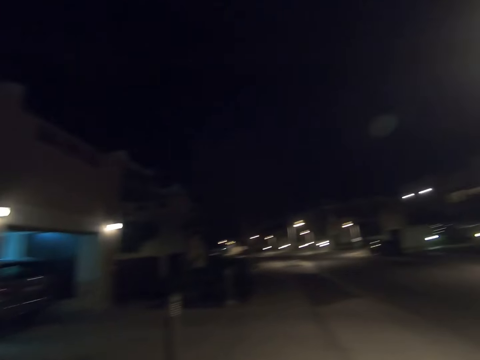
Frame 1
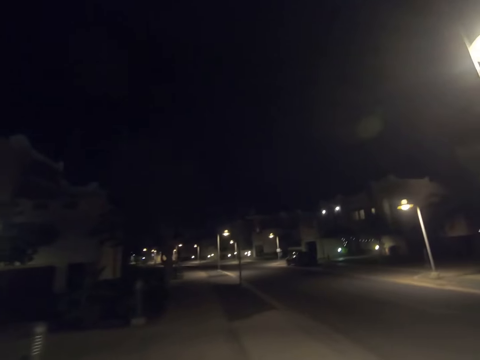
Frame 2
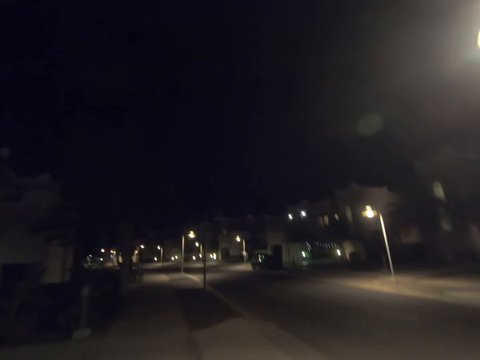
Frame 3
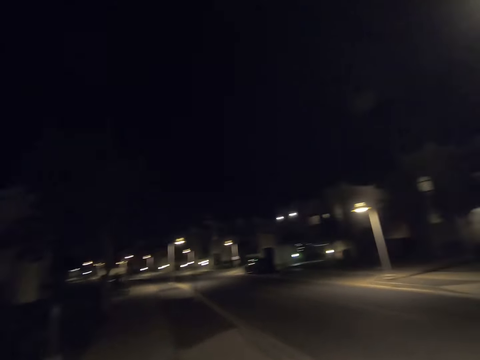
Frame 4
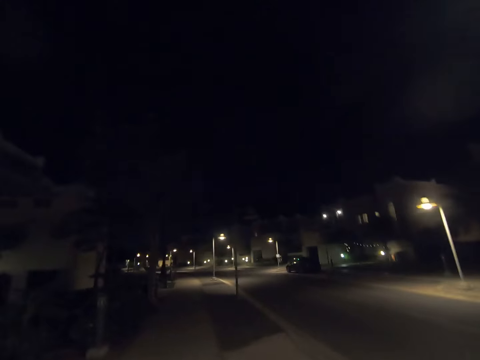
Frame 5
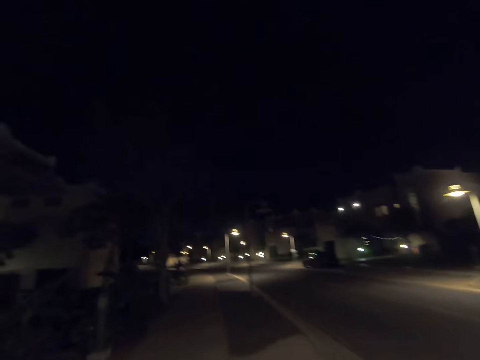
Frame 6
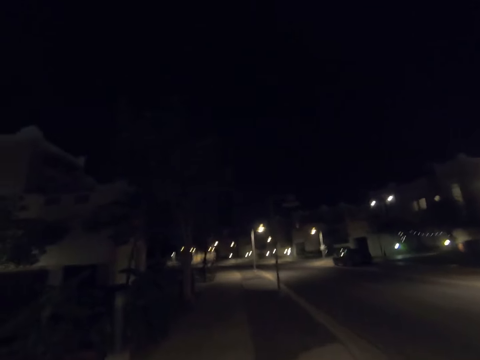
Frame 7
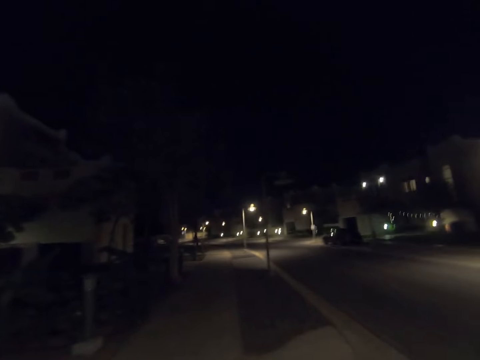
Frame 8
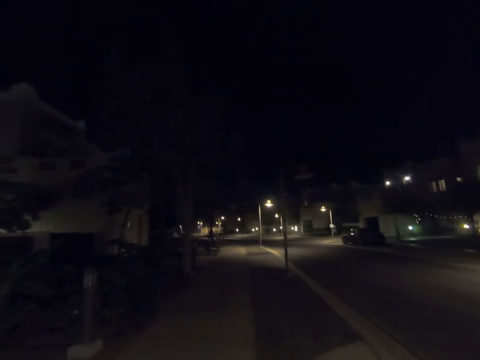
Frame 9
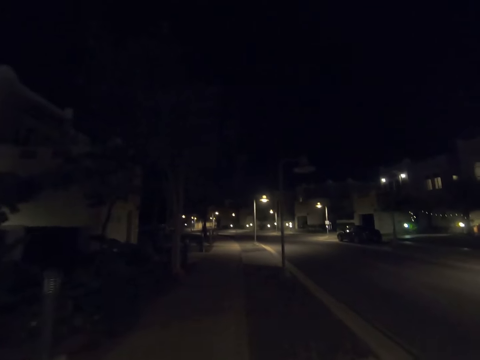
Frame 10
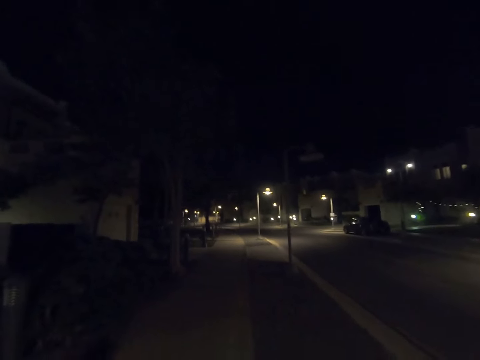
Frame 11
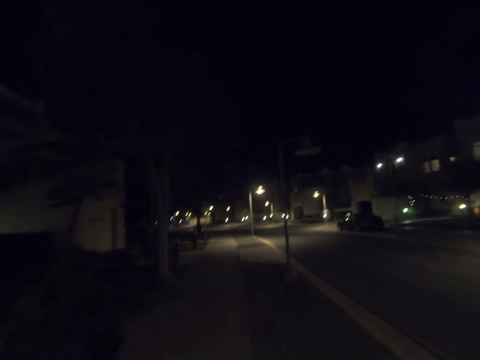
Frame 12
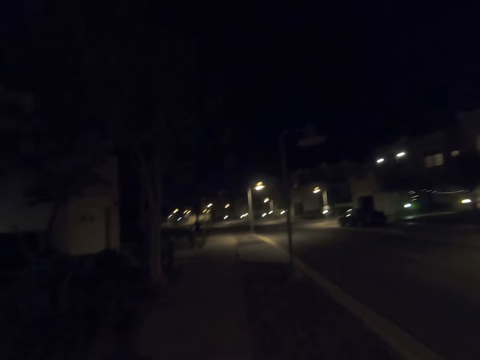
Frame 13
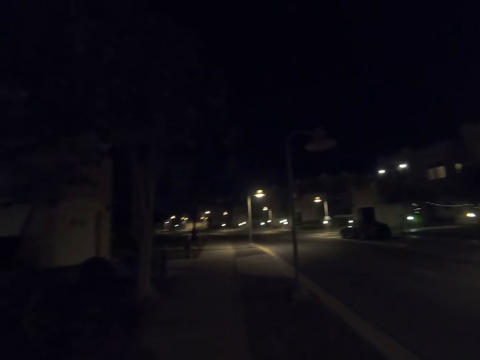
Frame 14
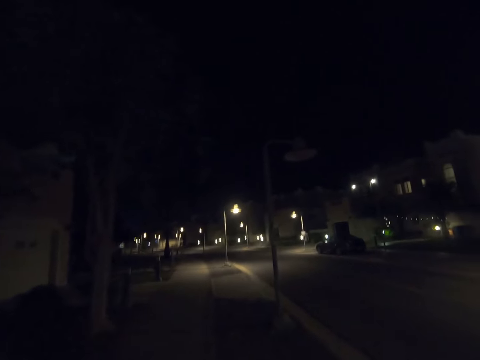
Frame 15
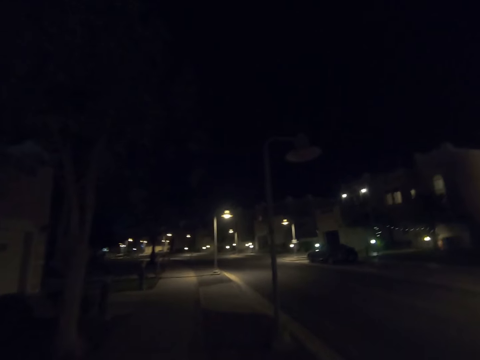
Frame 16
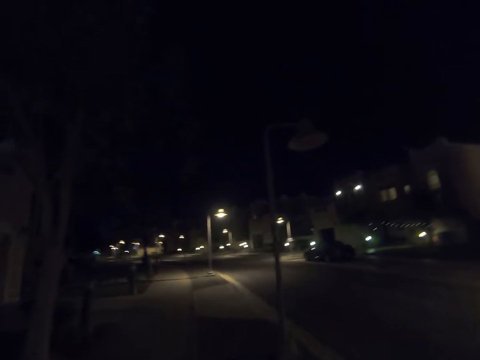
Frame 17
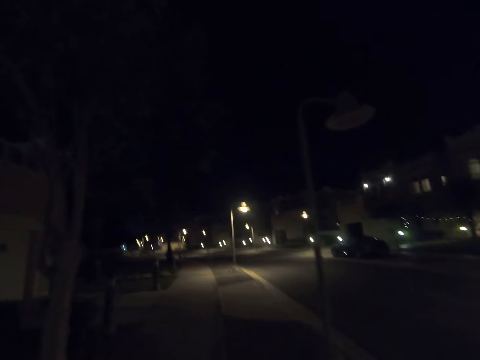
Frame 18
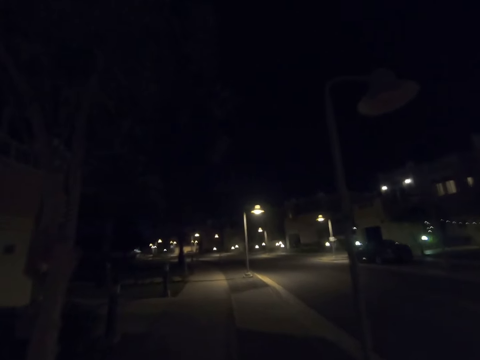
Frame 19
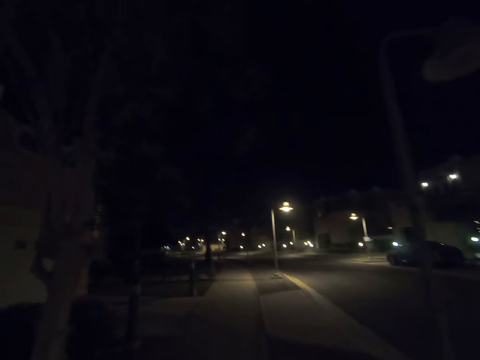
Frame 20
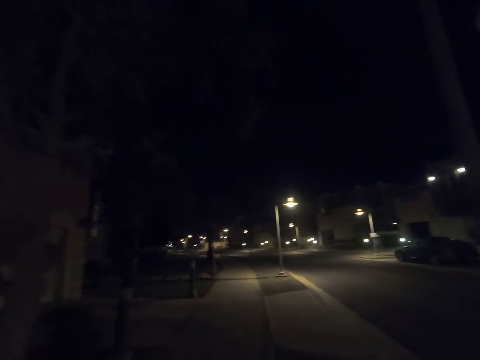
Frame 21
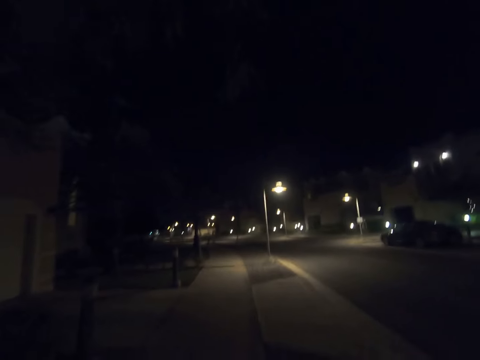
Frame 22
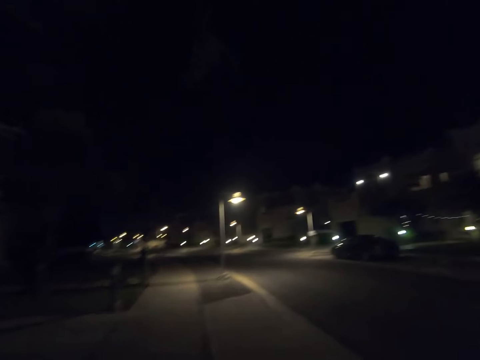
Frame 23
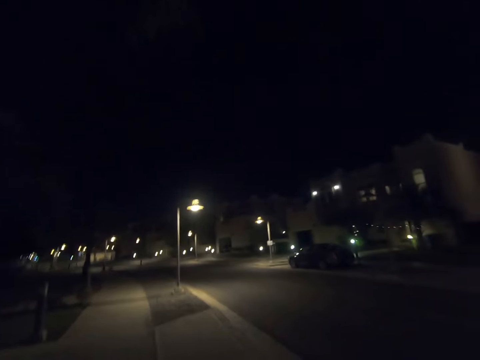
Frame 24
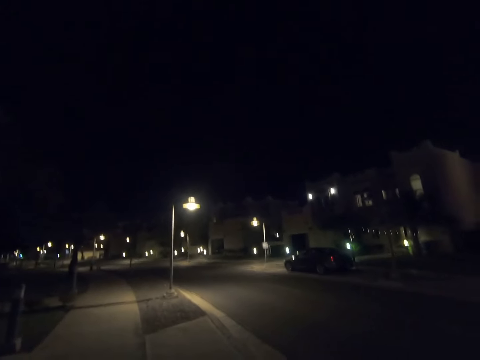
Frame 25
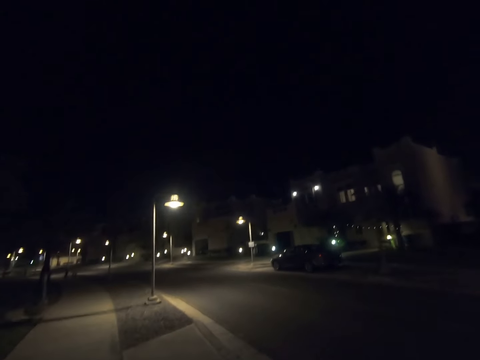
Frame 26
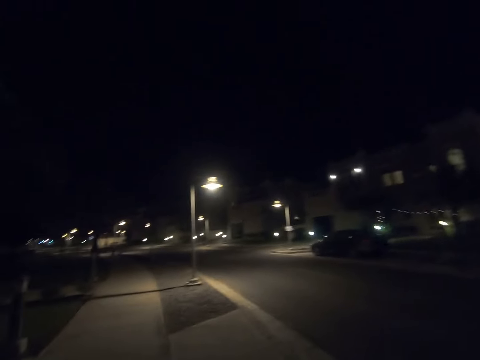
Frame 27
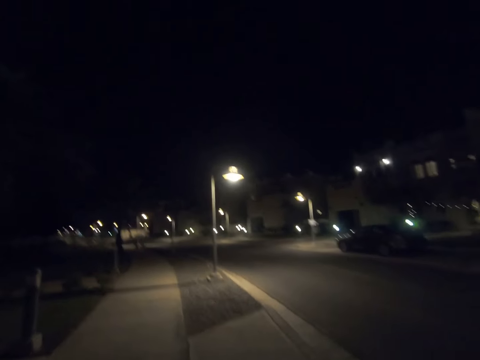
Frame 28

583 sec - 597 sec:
The camera wearer returns his gaze. He walks past a street light pole. He walks past a street light. He walks past a street light pole. He walks past a tree.

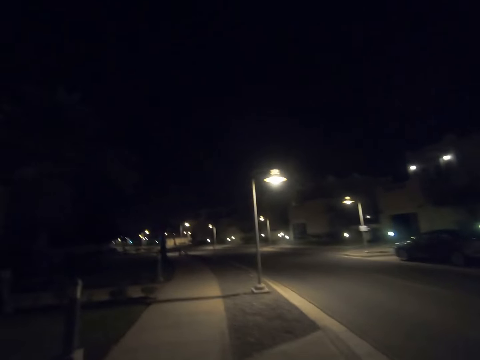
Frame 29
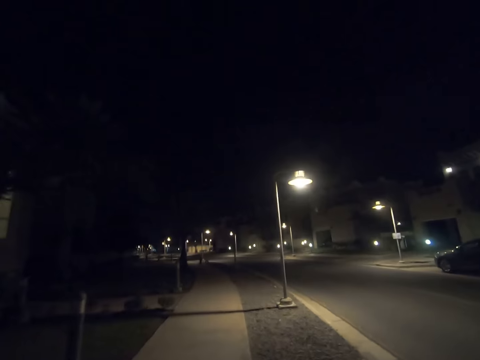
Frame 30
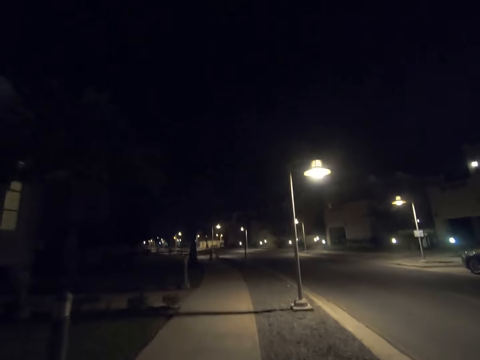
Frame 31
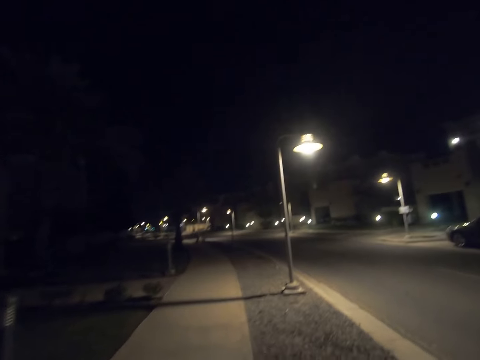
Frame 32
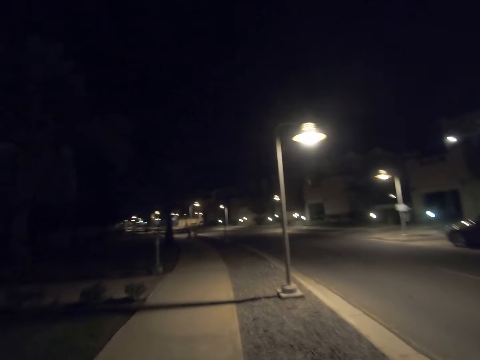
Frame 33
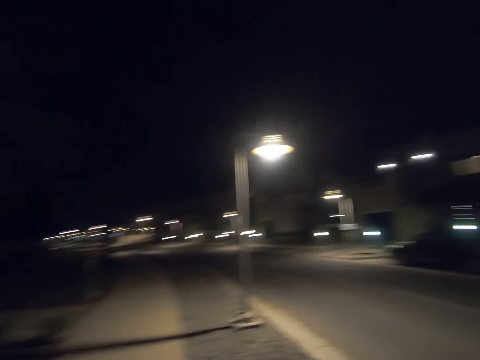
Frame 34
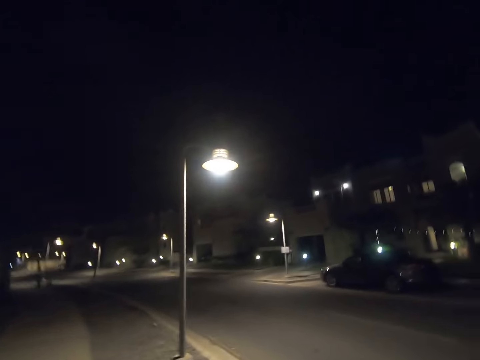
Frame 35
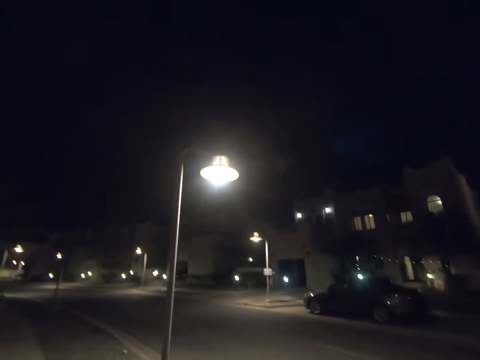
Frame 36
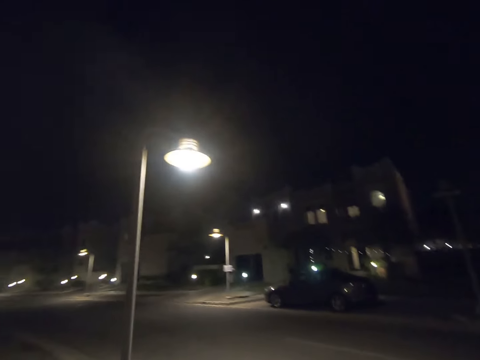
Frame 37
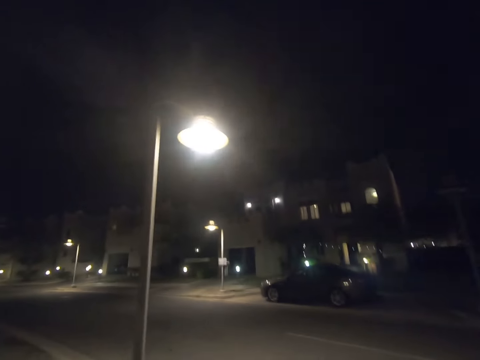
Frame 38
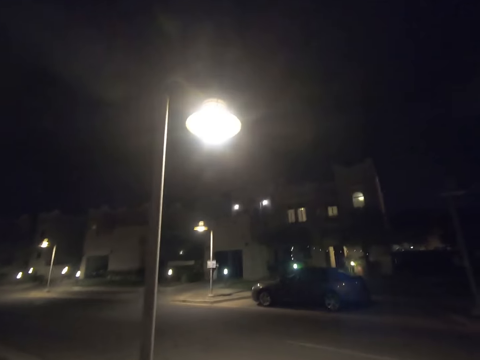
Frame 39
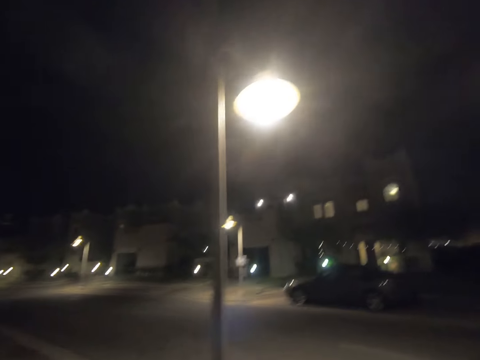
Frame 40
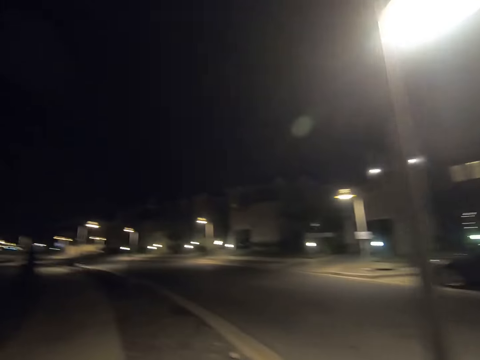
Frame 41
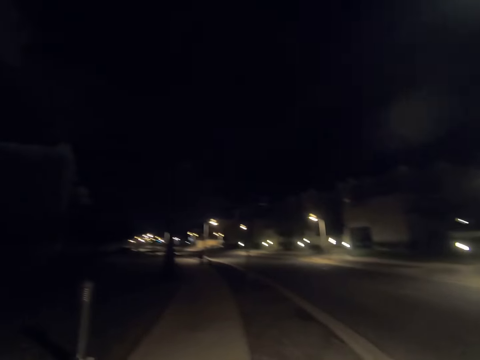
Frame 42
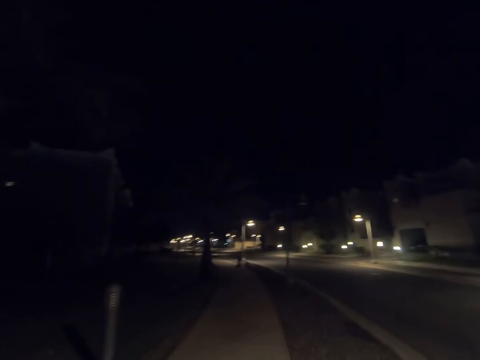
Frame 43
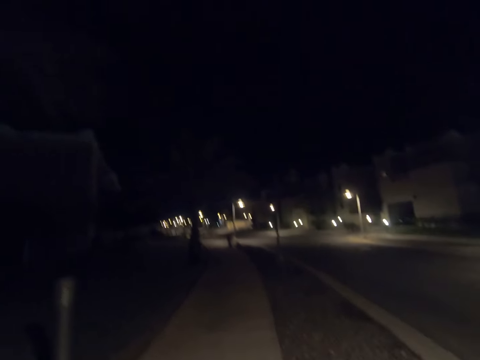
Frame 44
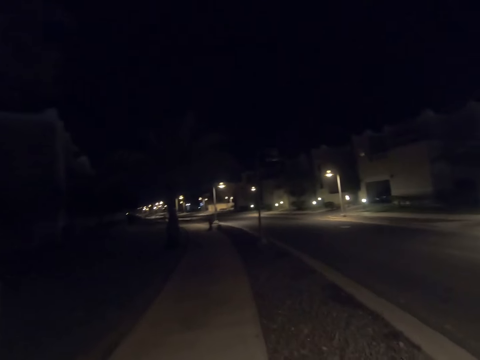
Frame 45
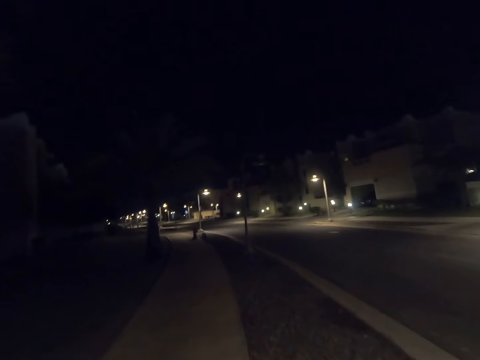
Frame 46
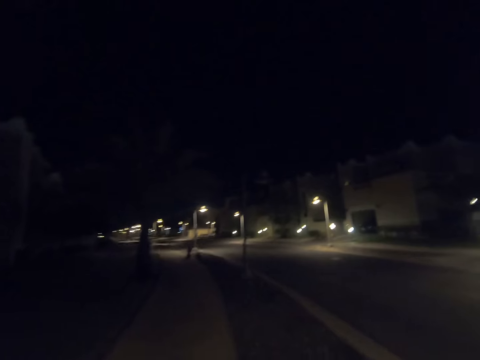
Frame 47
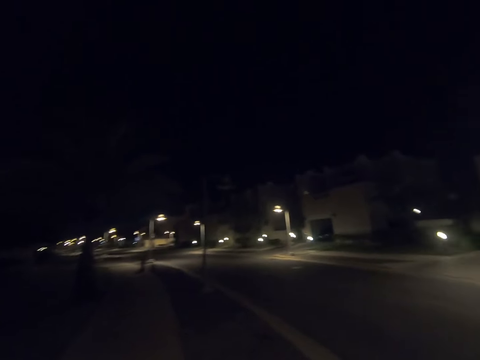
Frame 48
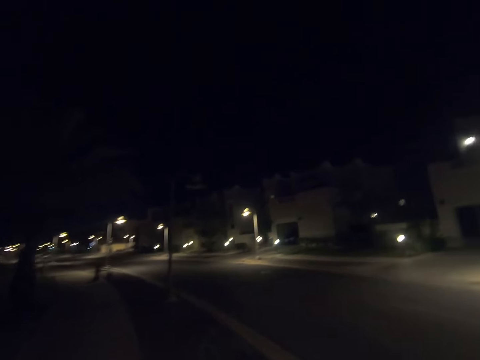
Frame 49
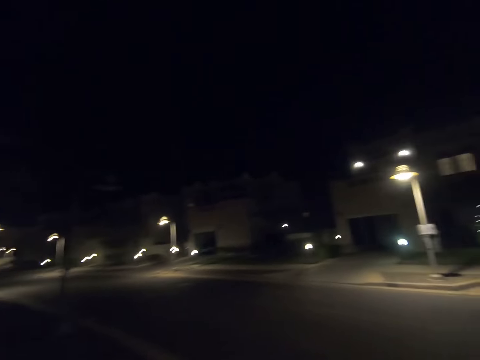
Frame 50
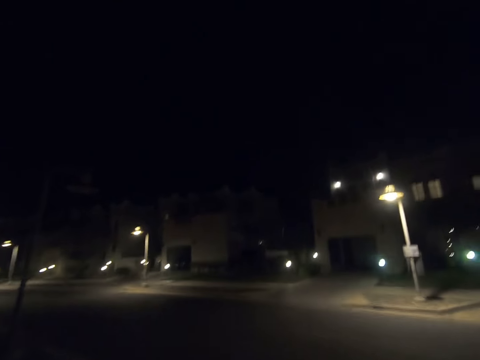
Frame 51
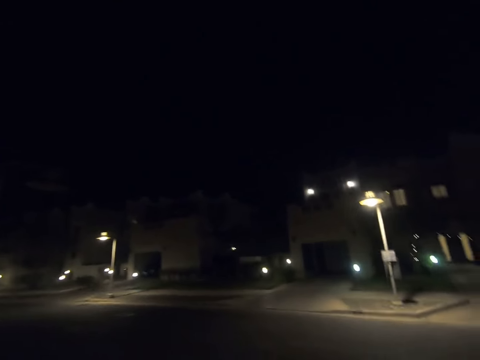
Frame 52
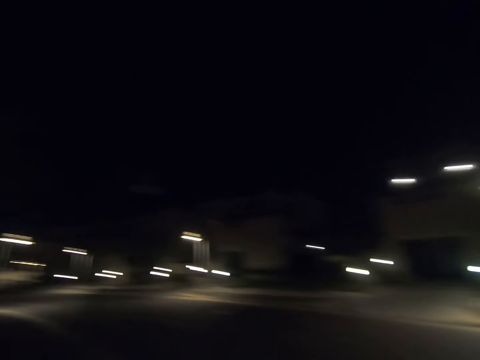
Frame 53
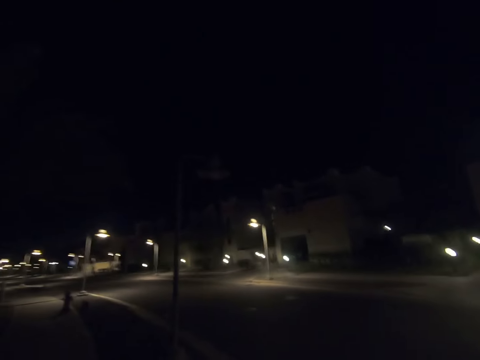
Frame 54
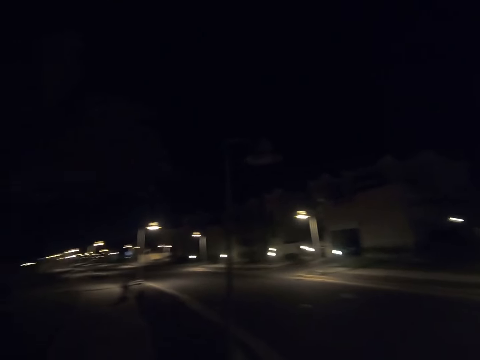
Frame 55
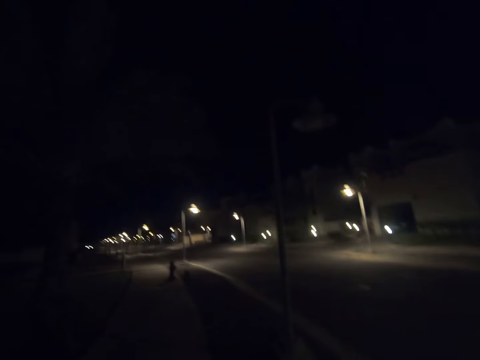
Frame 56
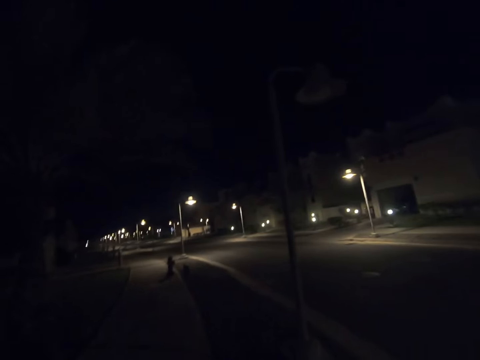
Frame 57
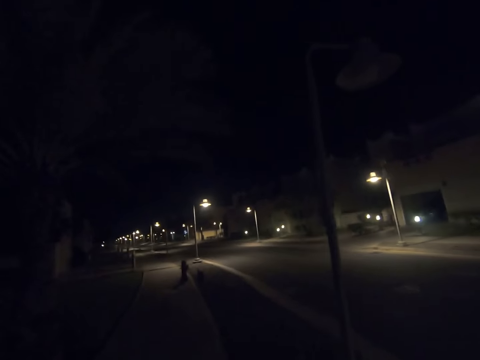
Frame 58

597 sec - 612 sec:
The camera wearer walks past a street light. He looks to his right. He walks past a street light post. He returns his gaze. He walks past a street light. He looks to his right. He returns his gaze.
